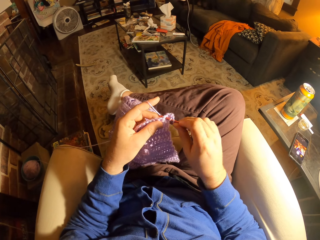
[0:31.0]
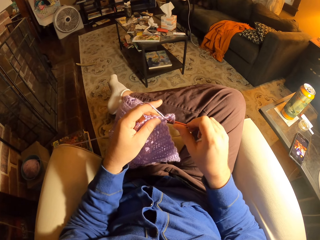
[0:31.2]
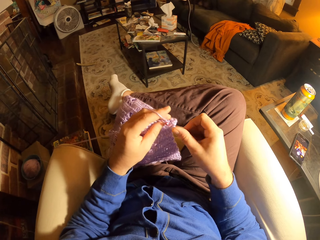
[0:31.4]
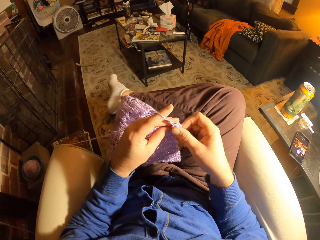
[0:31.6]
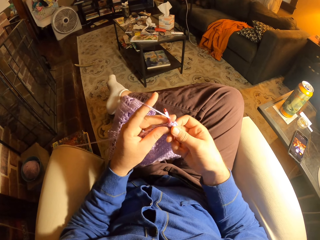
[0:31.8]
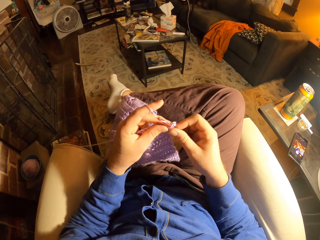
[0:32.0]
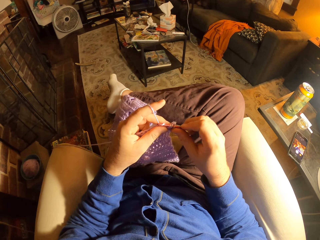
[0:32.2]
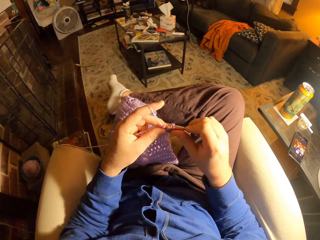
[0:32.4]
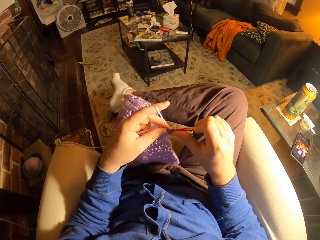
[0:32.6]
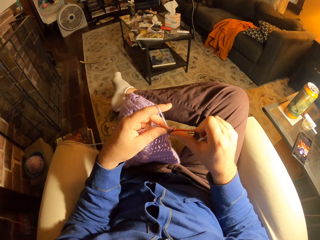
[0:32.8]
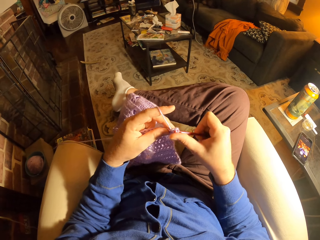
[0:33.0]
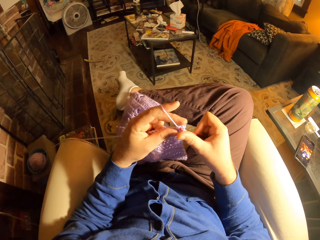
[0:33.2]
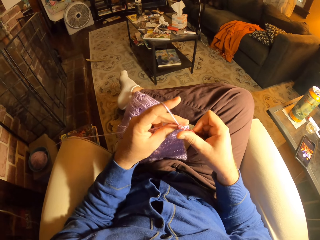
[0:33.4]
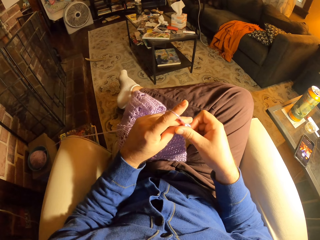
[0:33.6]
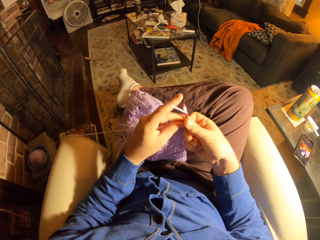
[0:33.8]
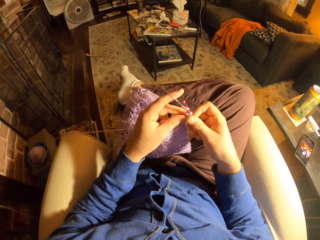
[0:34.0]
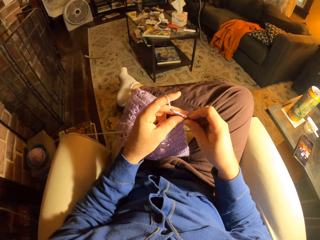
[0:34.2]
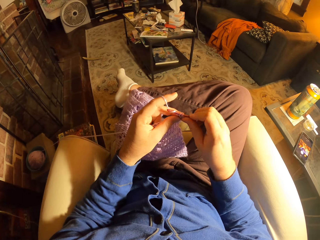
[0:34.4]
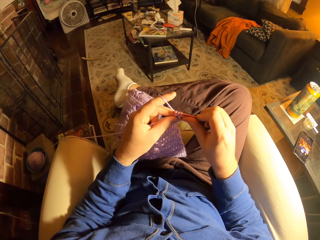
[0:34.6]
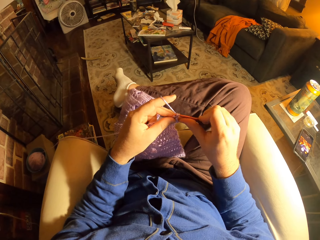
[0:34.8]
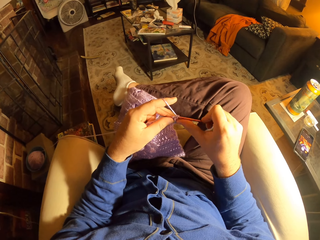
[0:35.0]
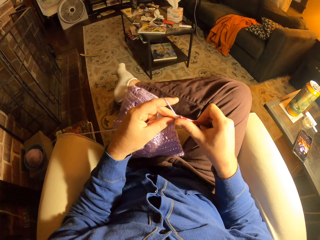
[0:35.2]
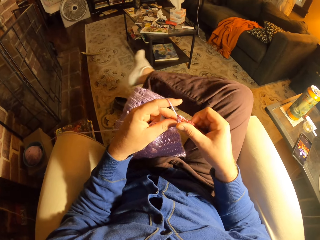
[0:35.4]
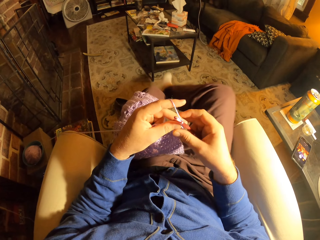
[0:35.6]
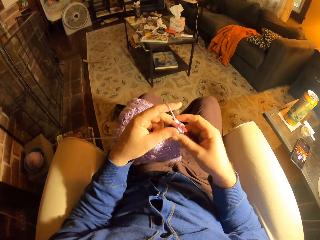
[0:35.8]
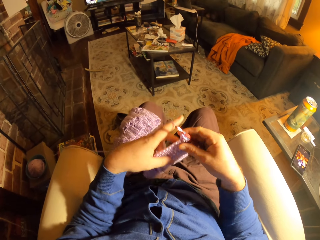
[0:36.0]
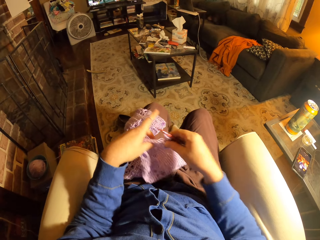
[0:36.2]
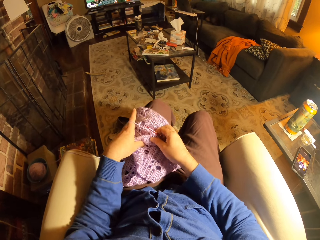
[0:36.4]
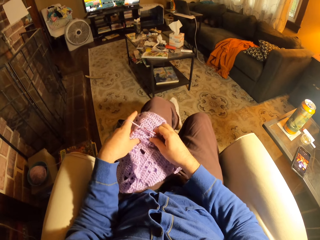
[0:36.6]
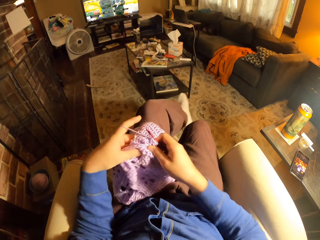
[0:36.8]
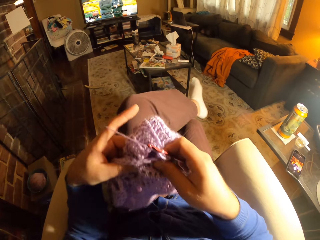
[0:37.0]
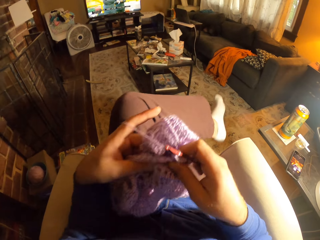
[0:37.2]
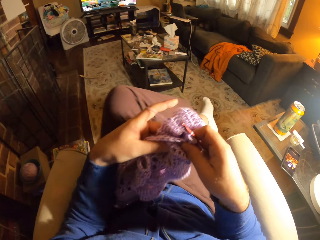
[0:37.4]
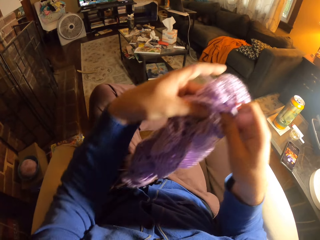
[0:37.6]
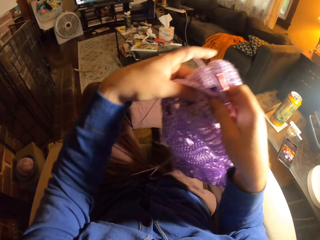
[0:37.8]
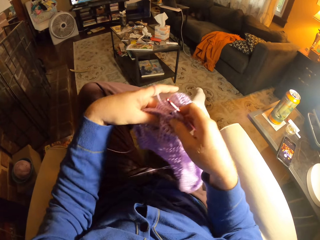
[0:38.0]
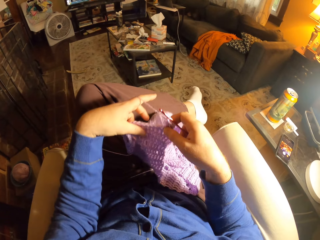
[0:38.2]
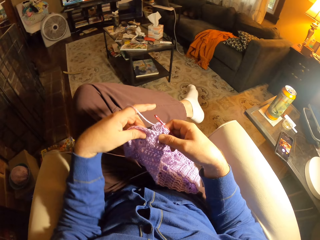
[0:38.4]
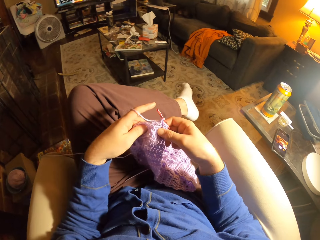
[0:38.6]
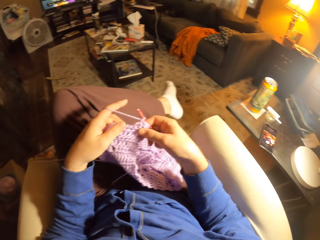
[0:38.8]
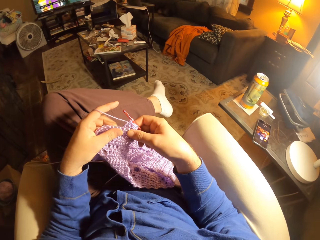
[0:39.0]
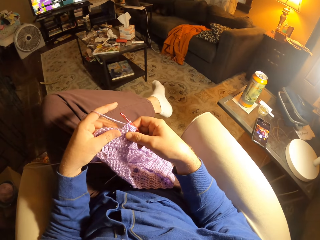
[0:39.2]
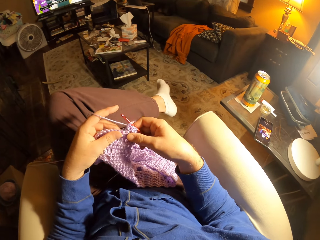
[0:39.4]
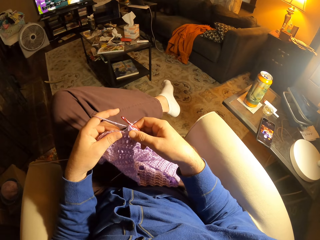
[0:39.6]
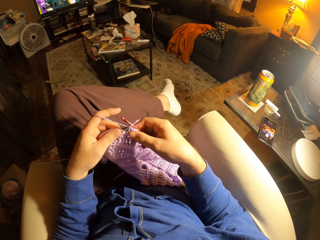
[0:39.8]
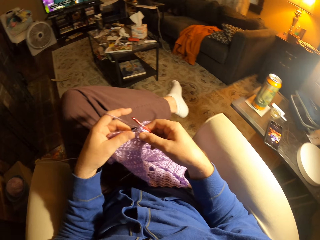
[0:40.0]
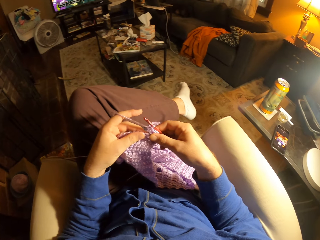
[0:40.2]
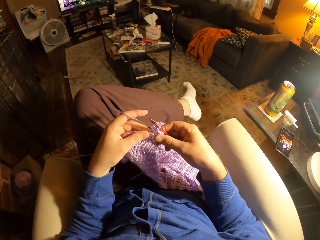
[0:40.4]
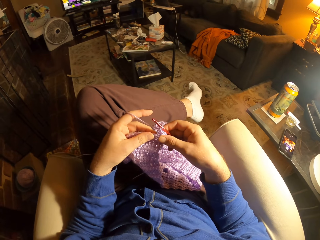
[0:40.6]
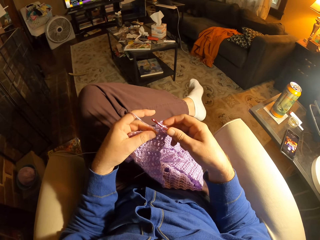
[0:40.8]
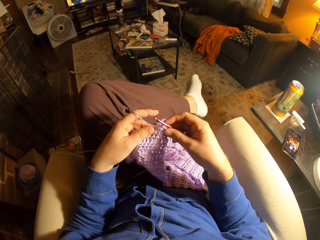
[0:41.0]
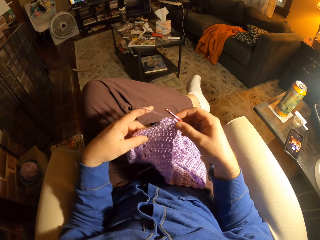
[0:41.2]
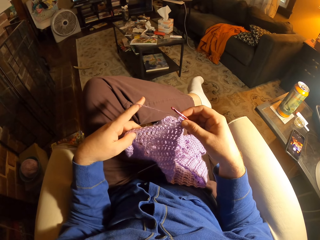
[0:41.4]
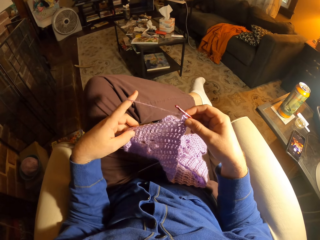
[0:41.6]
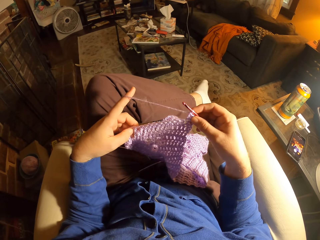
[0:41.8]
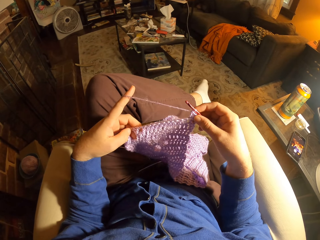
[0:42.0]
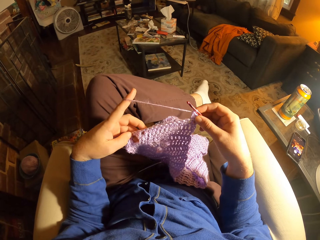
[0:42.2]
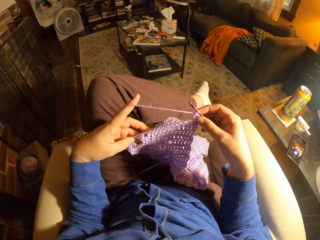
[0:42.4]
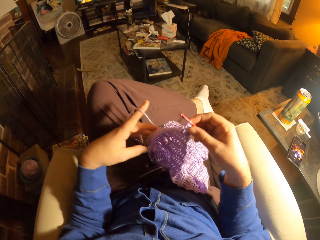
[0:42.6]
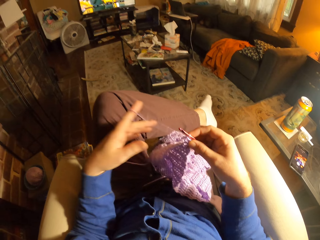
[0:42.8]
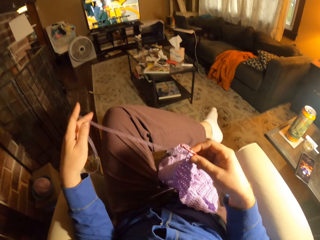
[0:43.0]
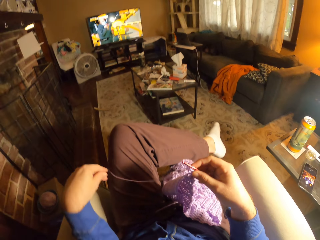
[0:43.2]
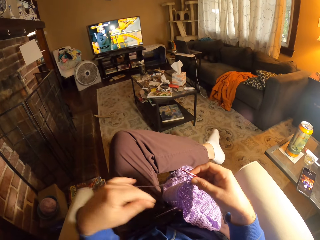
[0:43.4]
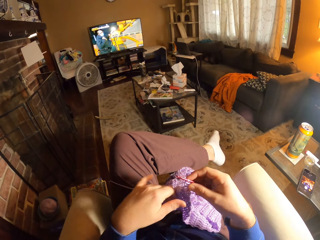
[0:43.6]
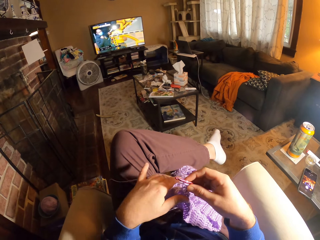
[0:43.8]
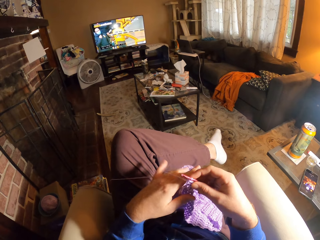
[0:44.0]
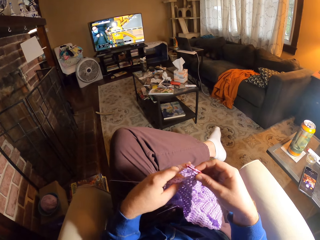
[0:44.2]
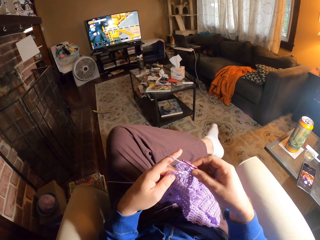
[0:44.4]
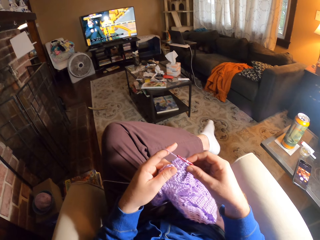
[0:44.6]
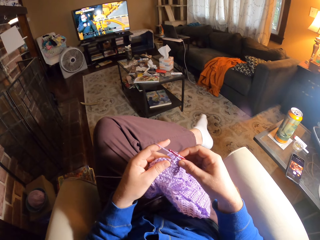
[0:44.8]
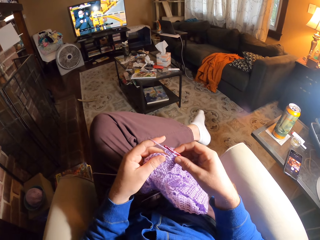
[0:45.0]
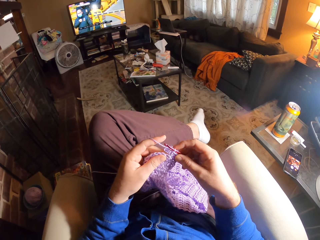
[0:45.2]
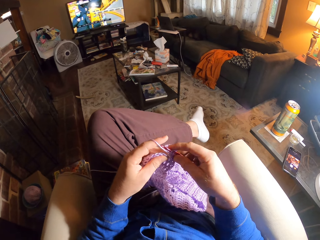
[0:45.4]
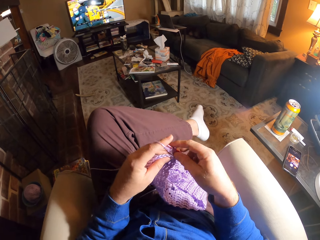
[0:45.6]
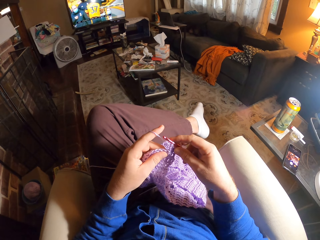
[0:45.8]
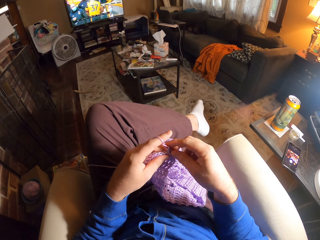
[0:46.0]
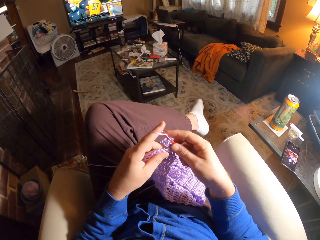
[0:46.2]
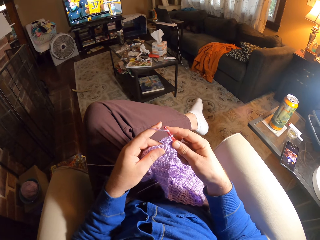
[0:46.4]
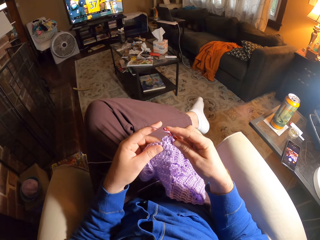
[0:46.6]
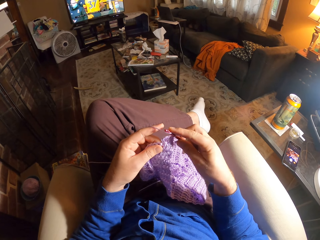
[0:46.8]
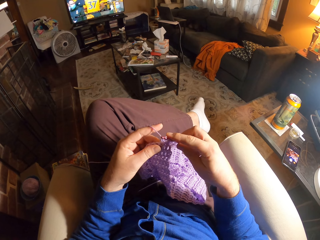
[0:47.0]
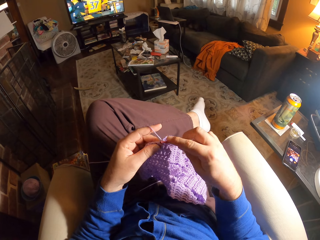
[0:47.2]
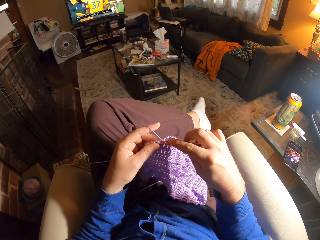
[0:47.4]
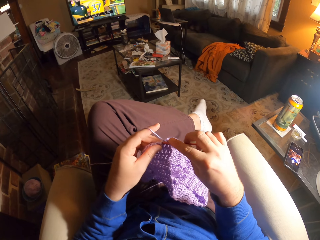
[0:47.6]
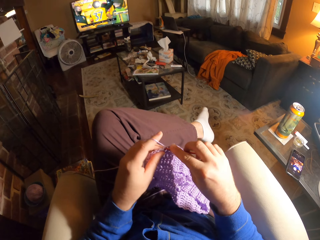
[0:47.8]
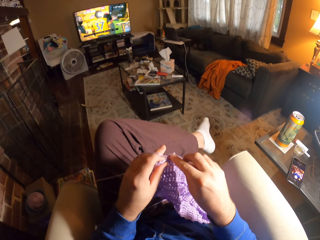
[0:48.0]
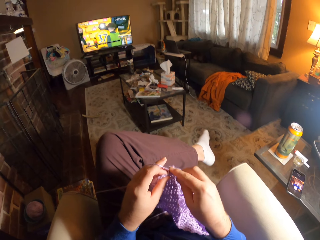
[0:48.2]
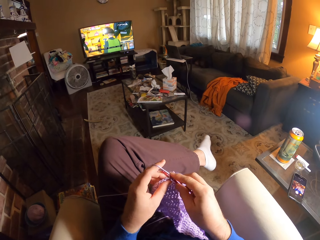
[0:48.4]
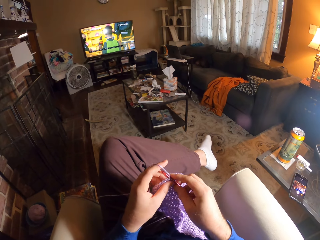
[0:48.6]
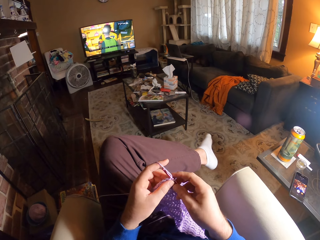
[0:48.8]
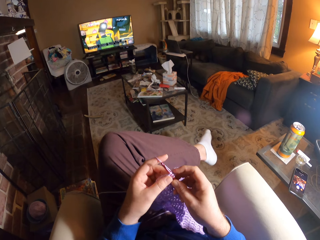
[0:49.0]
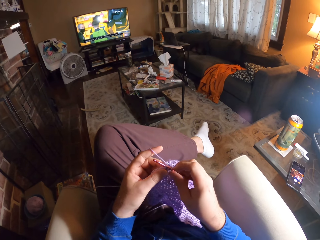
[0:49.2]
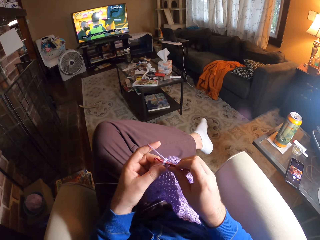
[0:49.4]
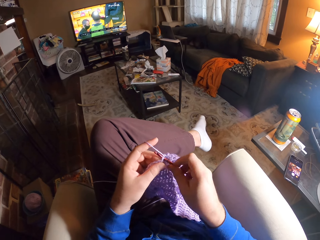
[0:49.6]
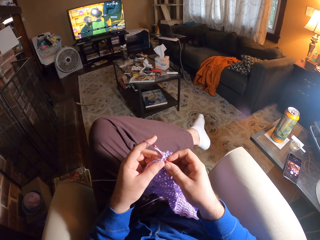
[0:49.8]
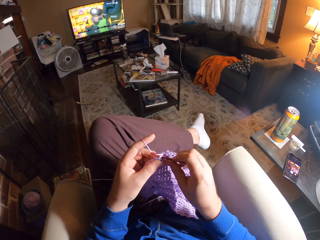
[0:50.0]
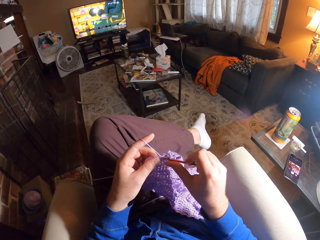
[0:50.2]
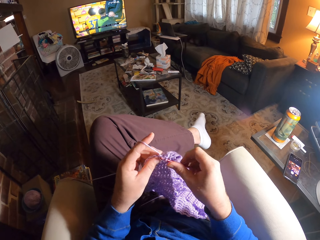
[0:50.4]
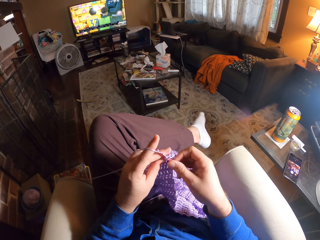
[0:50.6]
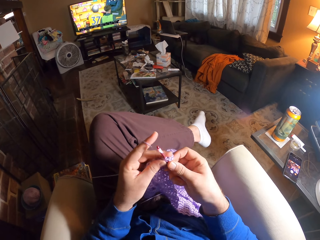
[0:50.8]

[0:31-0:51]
The camera wearer lowers her right foot, folds her left foot and picks up the crocheted wool. She places the crocheted wool on her thighs. She stares at the crocheted wool. She lets go of the wool. She holds the crocheted wool with her hand. She crochets with the crochet needle.

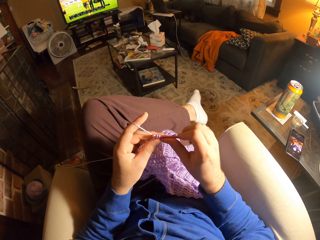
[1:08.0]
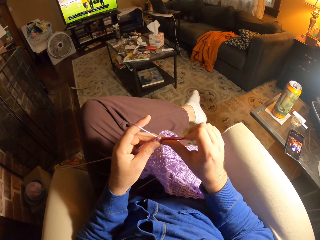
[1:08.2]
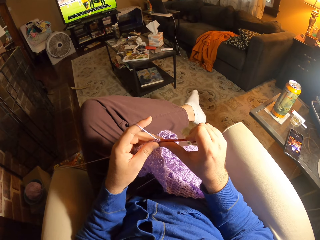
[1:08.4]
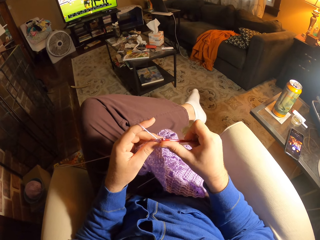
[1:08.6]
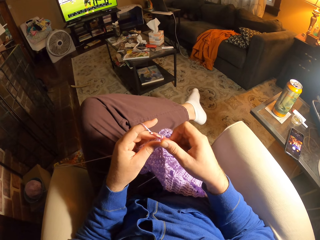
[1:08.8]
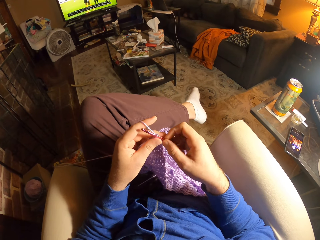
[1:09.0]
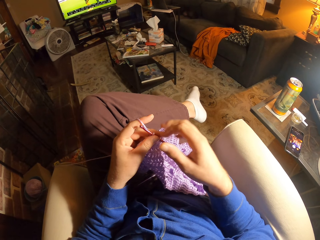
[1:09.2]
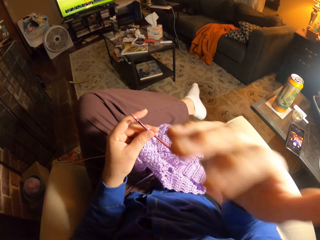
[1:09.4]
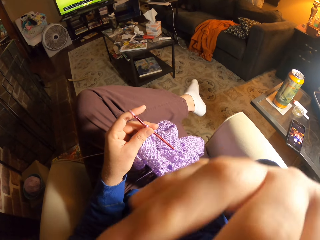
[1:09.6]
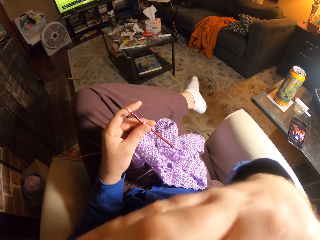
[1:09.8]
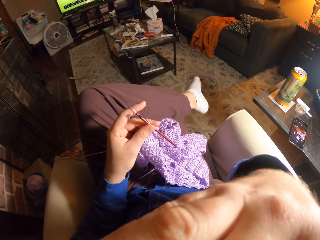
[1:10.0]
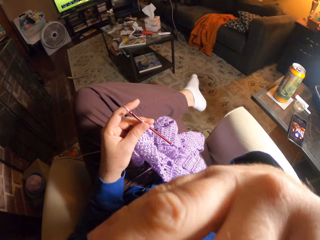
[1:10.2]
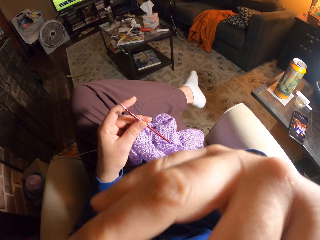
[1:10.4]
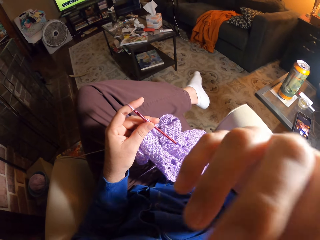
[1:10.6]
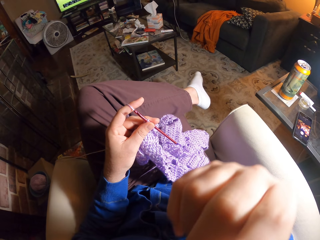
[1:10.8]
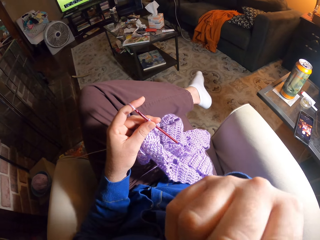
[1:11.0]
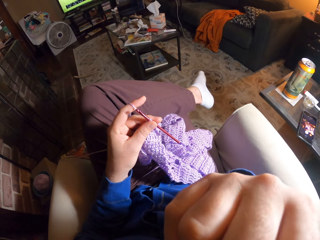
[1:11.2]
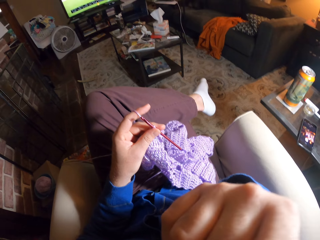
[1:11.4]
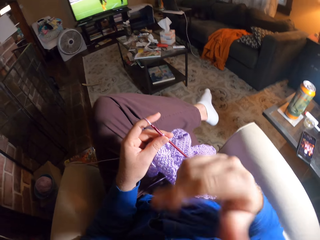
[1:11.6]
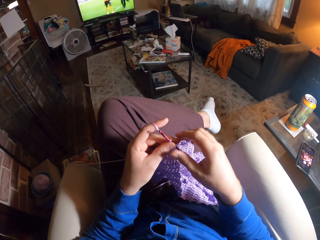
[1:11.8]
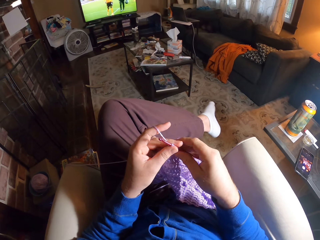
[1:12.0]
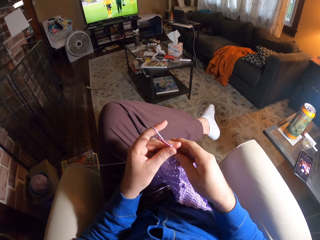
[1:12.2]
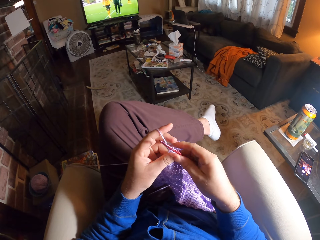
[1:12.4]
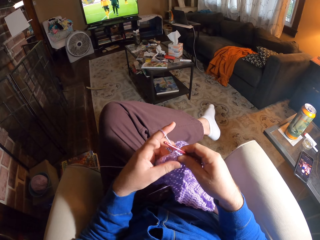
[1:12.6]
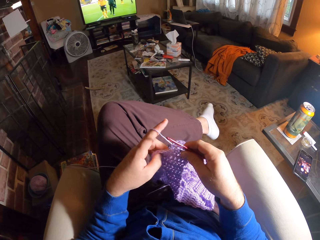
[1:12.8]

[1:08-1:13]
The camera wearer scratches her face with her hand. She holds the crocheted wool with her hand.
